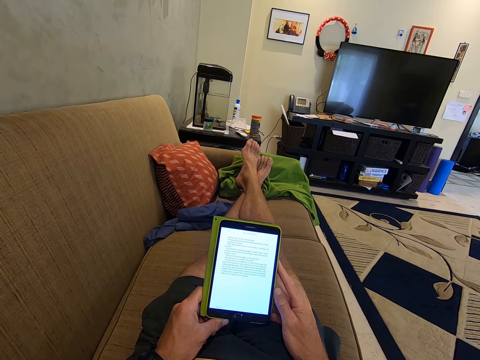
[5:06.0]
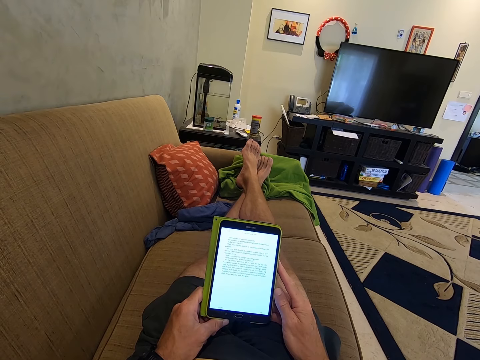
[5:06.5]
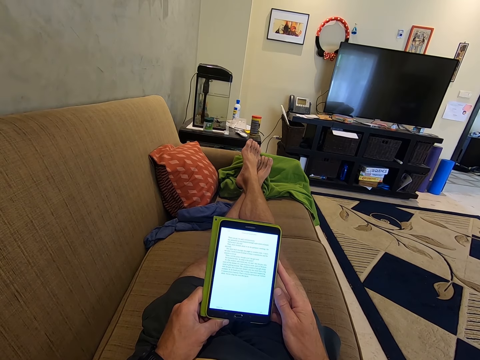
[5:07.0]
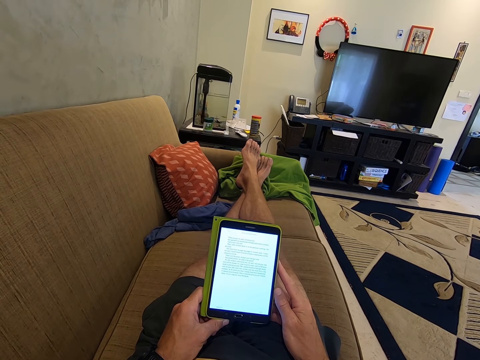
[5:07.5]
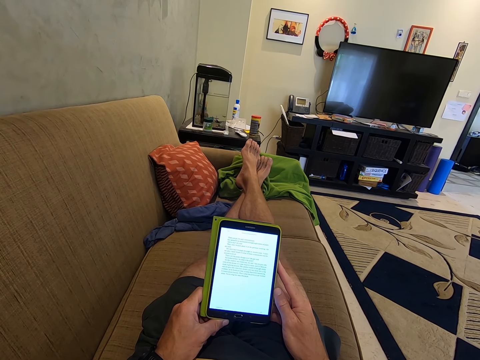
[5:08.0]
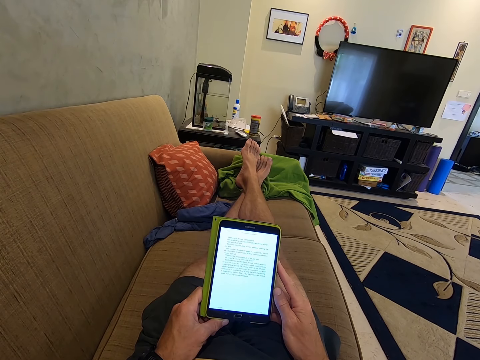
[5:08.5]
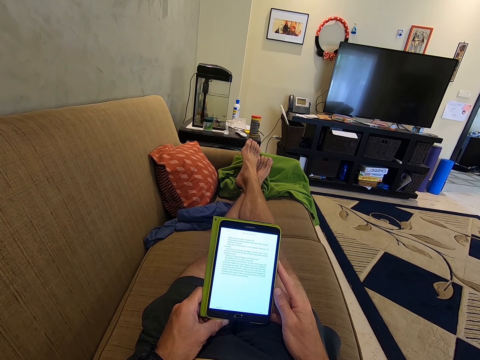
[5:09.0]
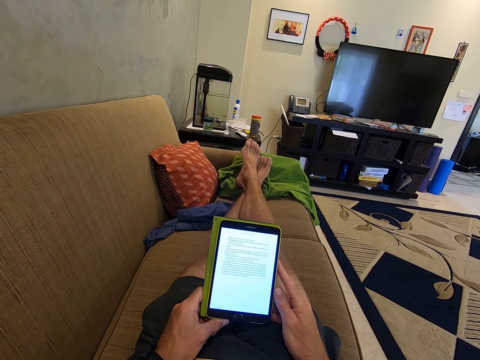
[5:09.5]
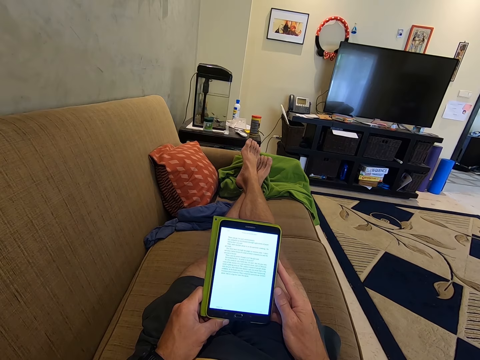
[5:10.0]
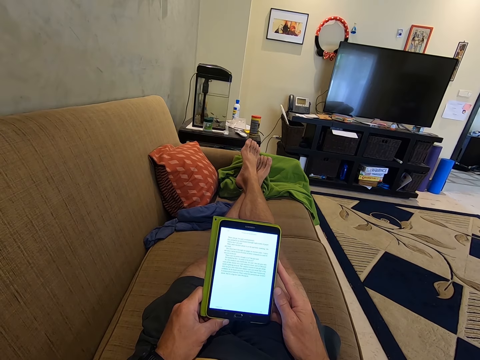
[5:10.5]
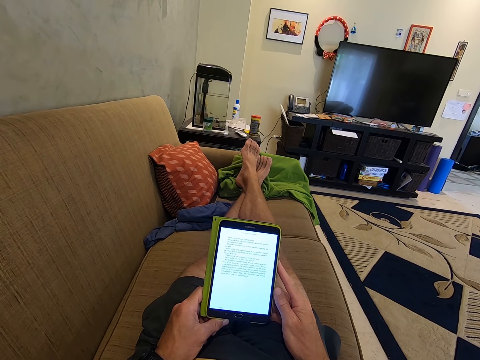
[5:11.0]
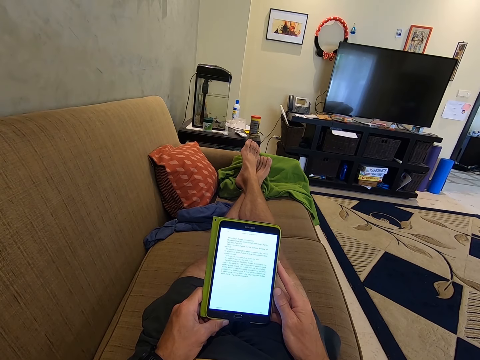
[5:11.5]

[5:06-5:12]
The camera wearer looks at the phone.

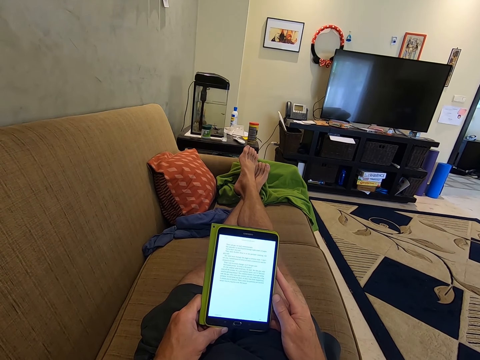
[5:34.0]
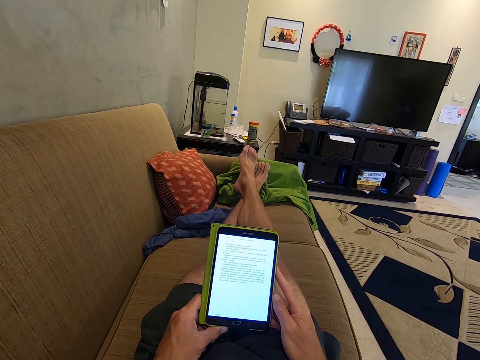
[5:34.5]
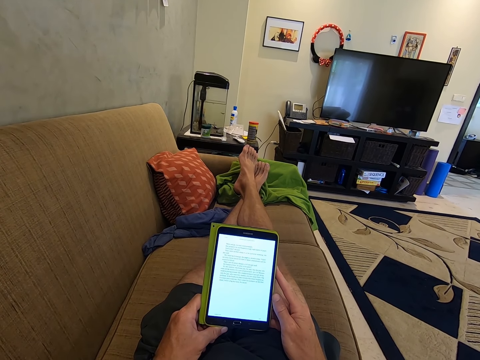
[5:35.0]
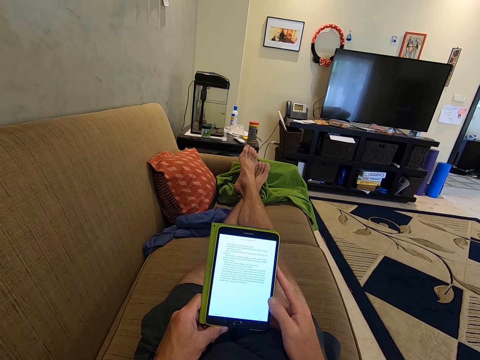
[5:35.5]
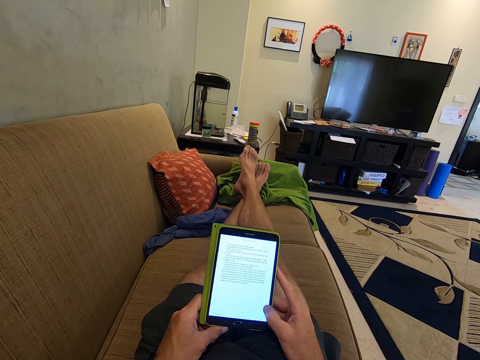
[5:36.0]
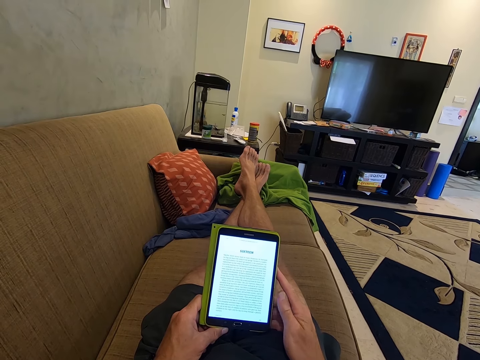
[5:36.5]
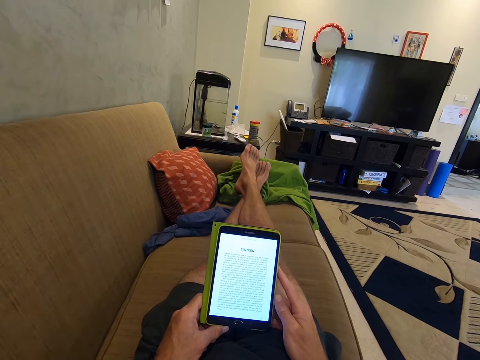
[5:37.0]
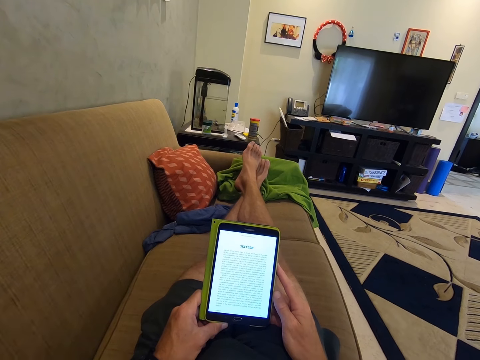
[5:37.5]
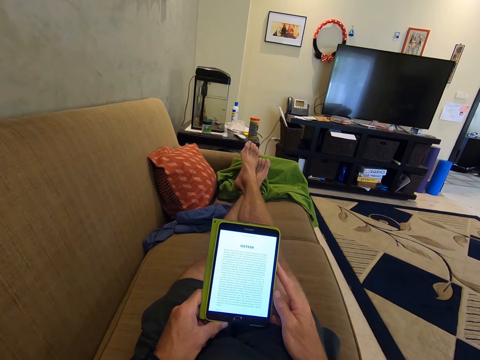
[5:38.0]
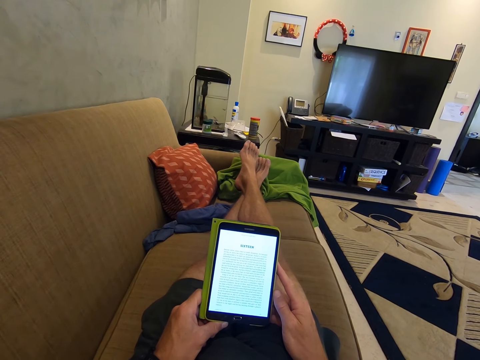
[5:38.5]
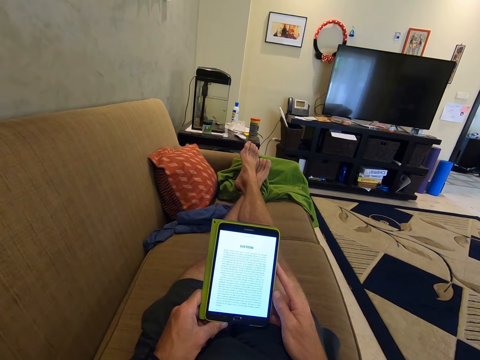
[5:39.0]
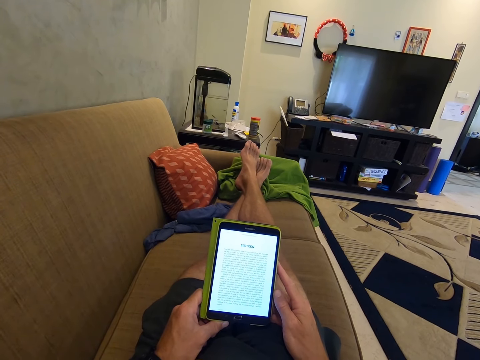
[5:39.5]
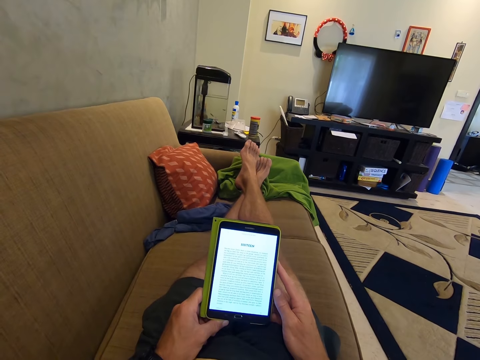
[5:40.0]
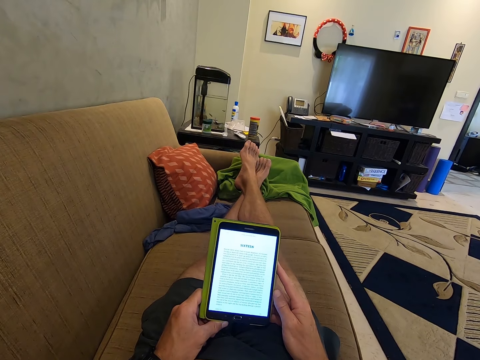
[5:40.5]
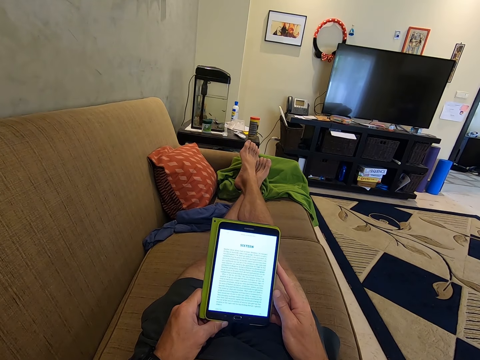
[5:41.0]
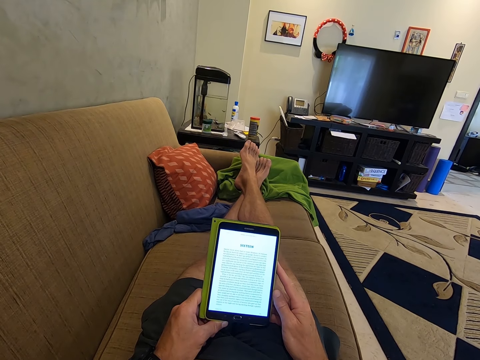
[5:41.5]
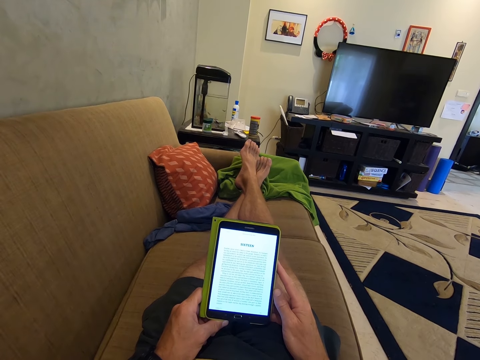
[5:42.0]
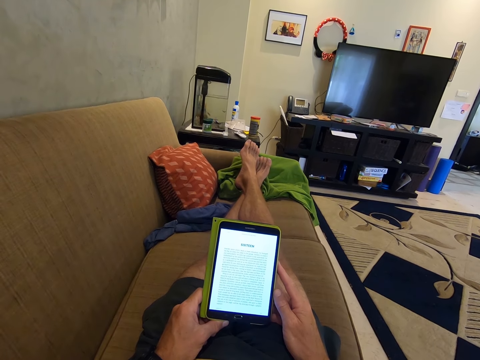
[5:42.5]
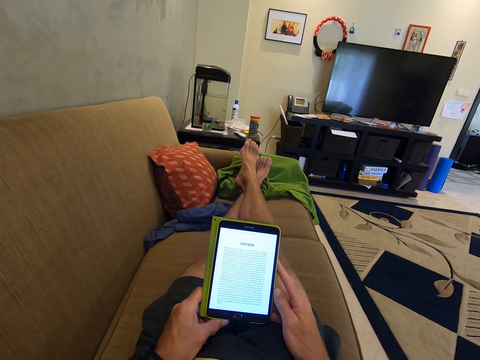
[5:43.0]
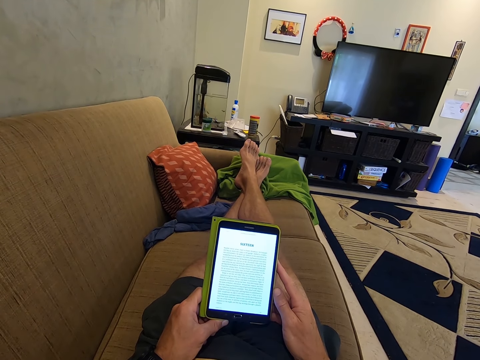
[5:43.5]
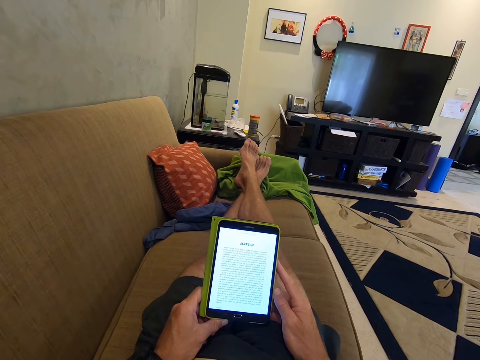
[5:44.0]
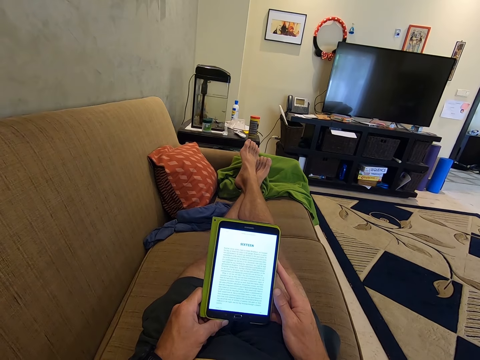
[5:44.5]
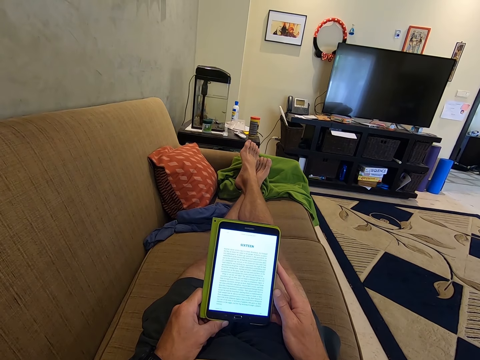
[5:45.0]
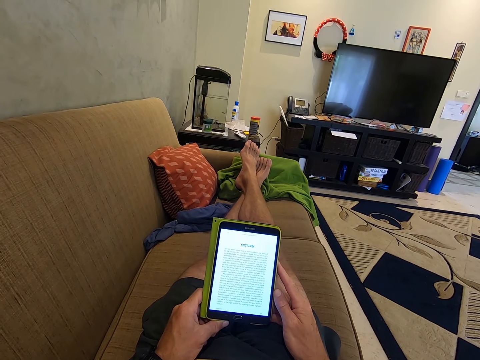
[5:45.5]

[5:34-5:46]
The camera wearer operates the phone. They move the feet. They look at the phone.

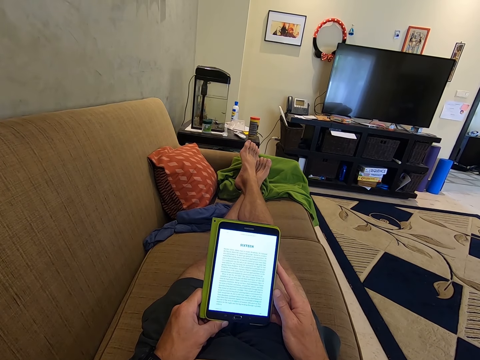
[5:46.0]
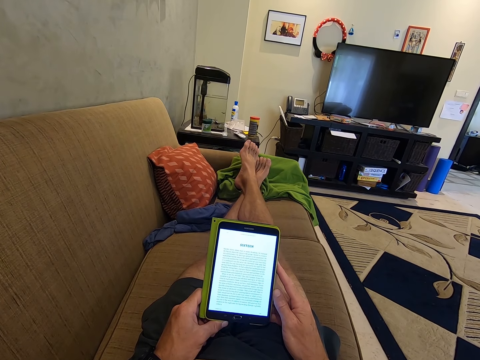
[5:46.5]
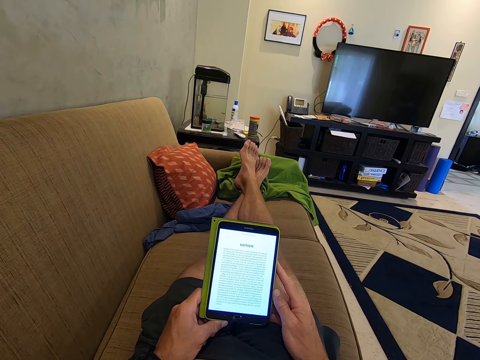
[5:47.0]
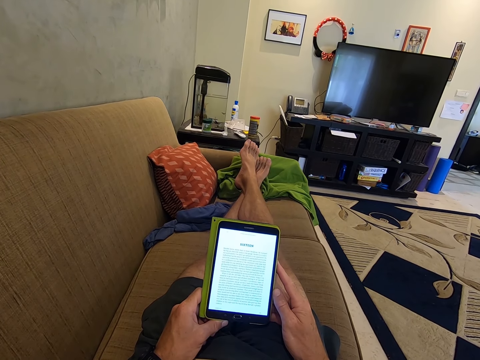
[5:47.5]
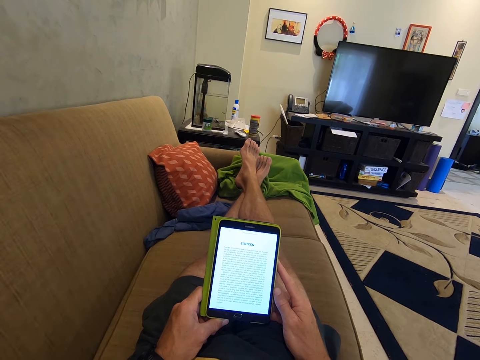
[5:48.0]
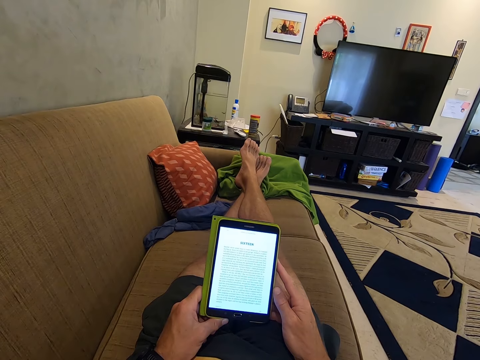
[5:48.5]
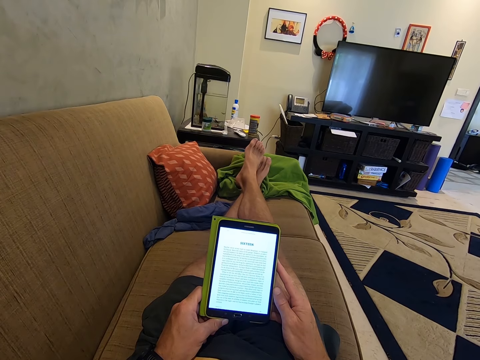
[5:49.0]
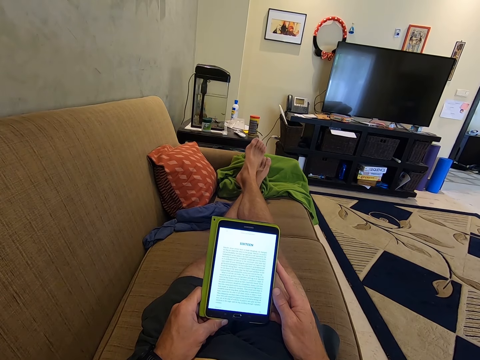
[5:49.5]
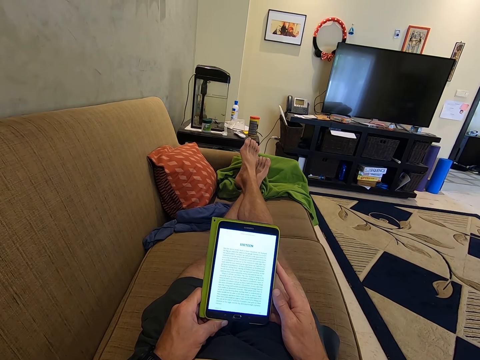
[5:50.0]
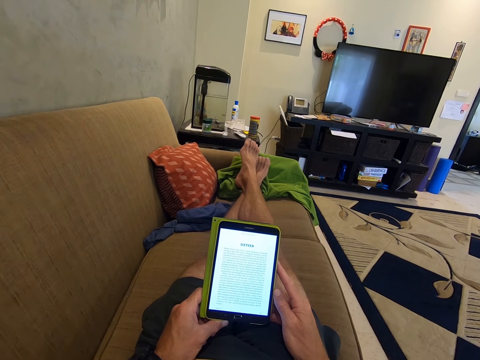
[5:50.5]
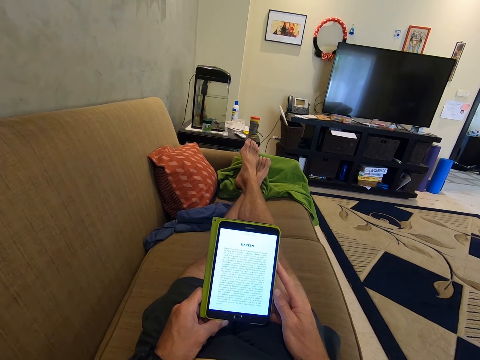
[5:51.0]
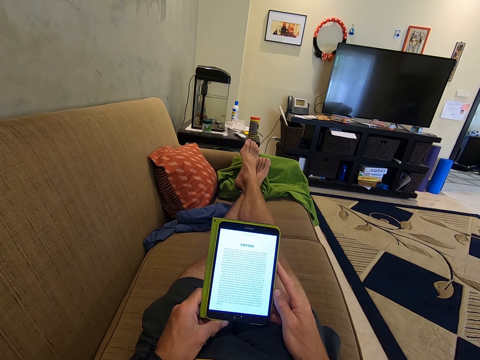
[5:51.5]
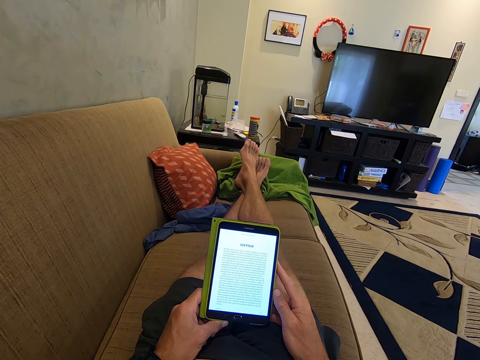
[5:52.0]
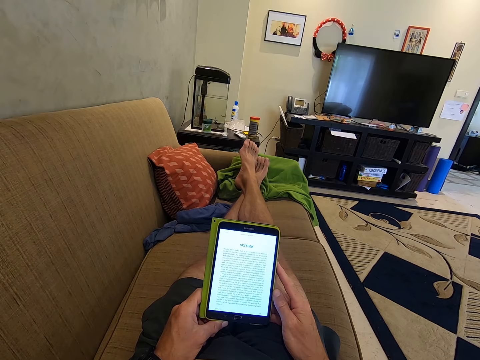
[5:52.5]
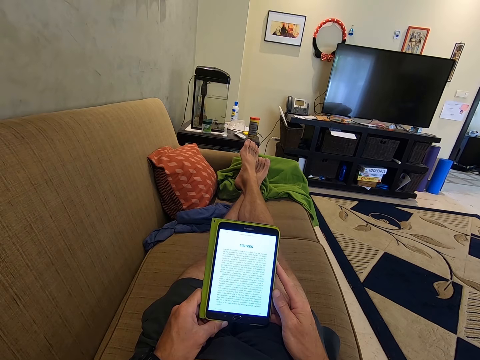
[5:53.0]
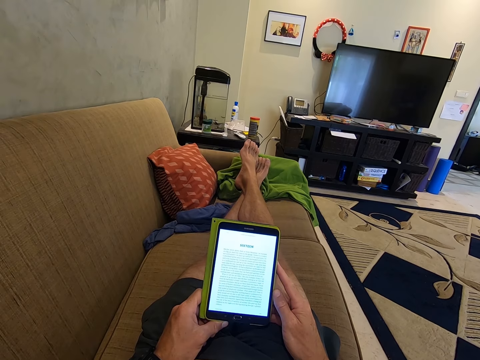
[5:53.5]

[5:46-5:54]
The camera wearer moves the feet.
